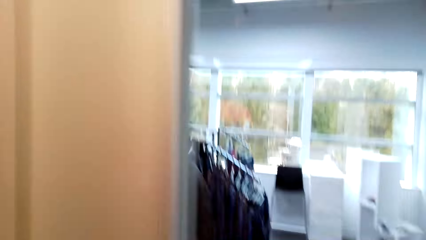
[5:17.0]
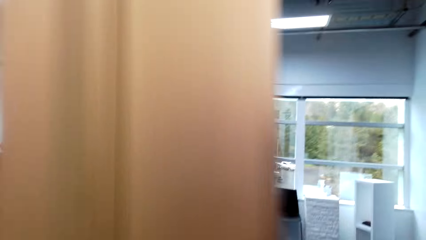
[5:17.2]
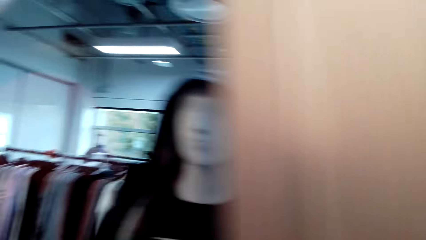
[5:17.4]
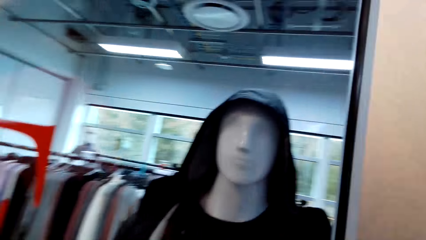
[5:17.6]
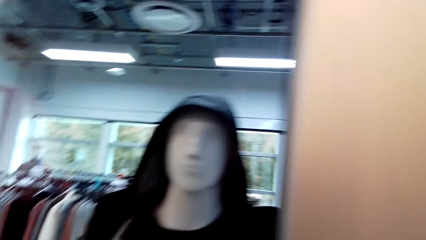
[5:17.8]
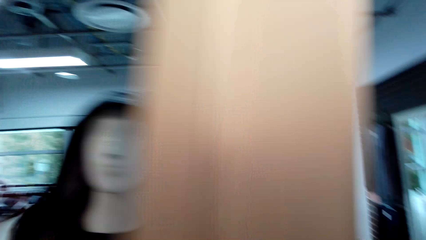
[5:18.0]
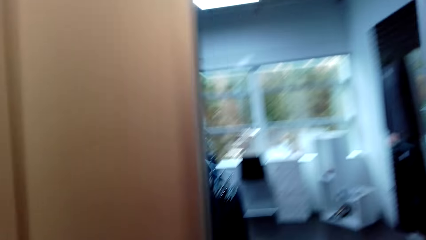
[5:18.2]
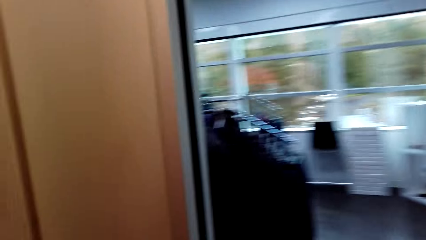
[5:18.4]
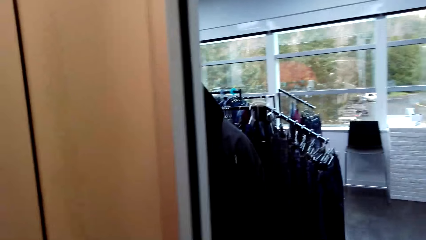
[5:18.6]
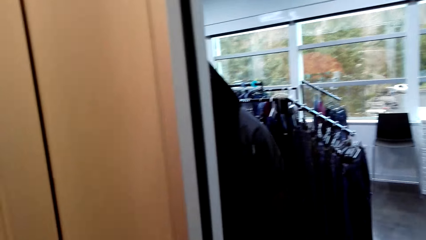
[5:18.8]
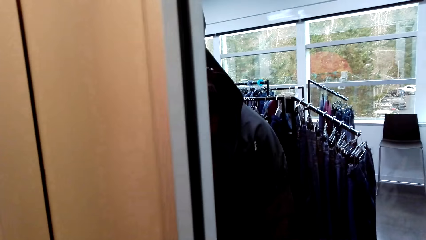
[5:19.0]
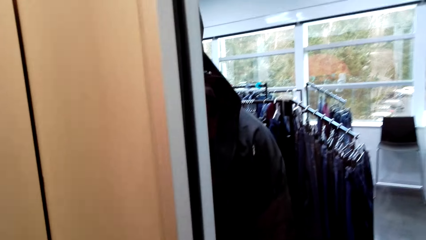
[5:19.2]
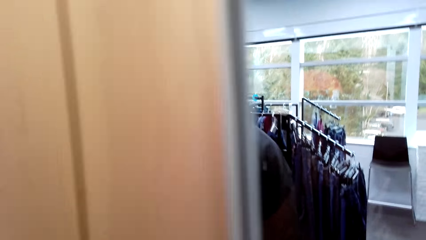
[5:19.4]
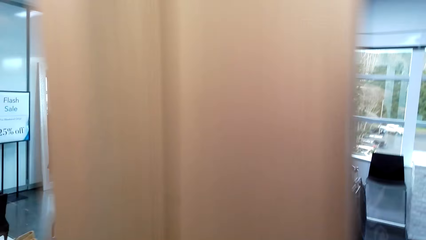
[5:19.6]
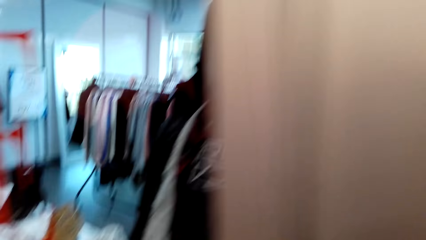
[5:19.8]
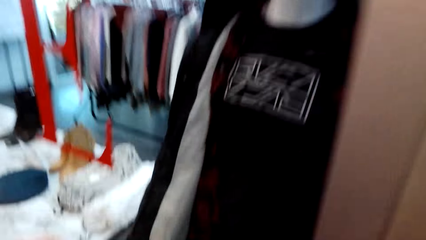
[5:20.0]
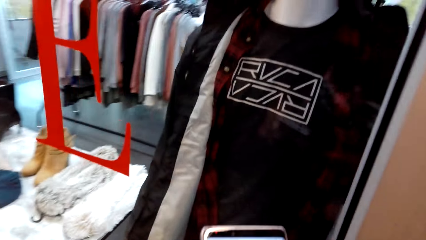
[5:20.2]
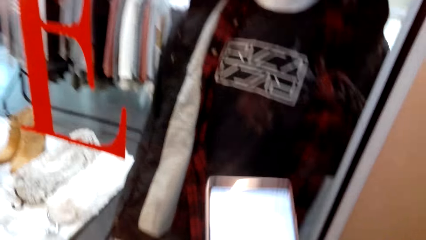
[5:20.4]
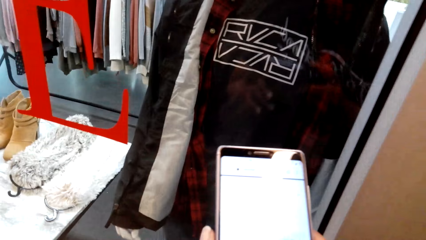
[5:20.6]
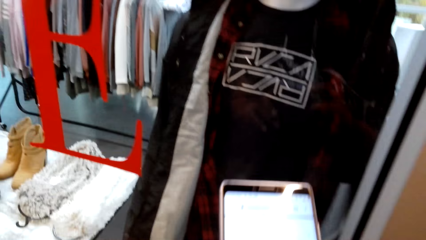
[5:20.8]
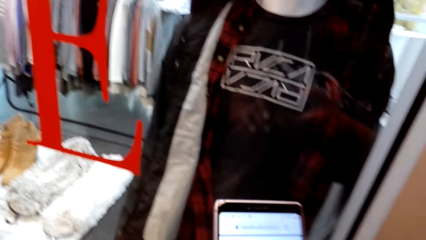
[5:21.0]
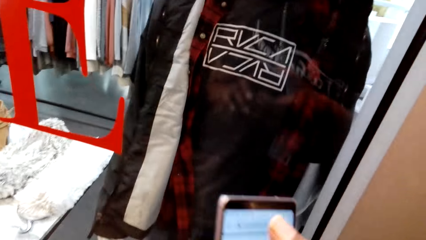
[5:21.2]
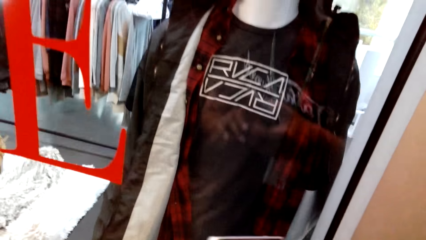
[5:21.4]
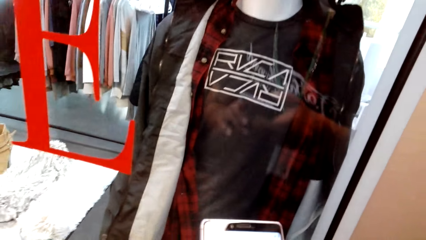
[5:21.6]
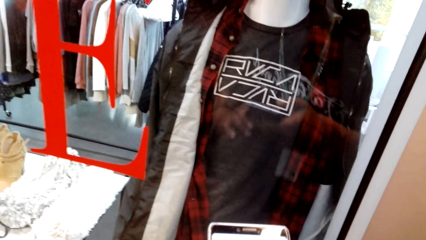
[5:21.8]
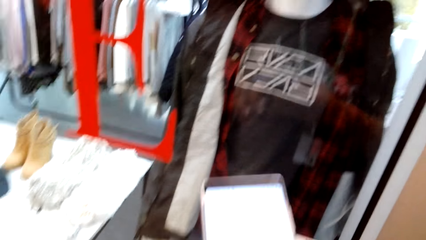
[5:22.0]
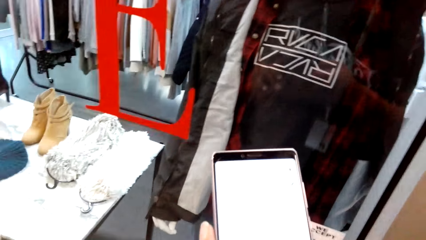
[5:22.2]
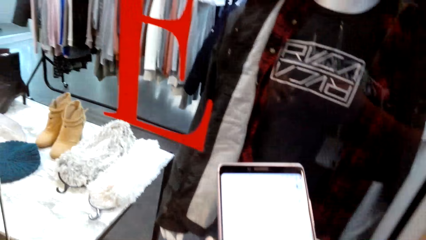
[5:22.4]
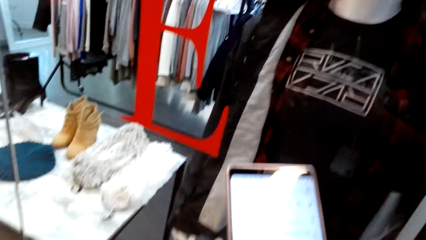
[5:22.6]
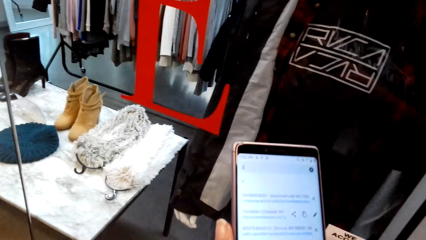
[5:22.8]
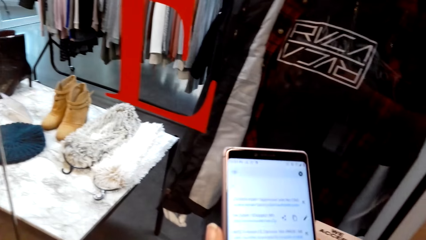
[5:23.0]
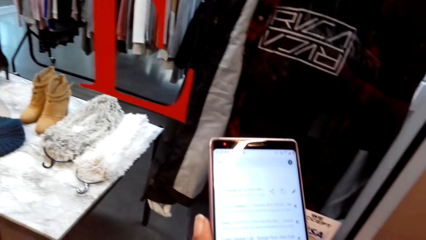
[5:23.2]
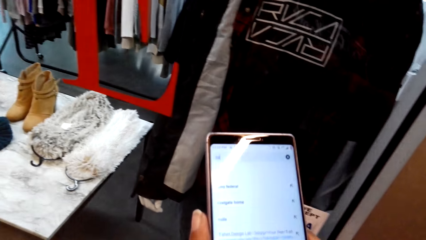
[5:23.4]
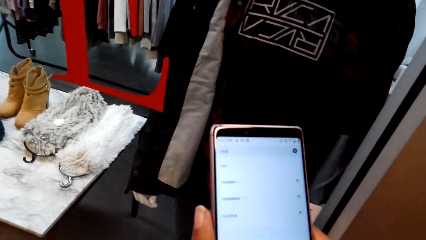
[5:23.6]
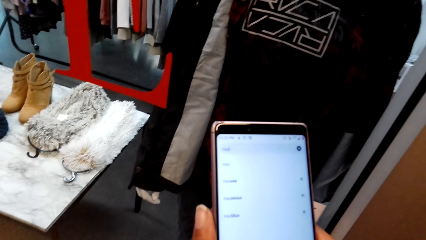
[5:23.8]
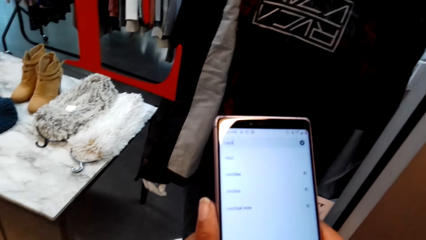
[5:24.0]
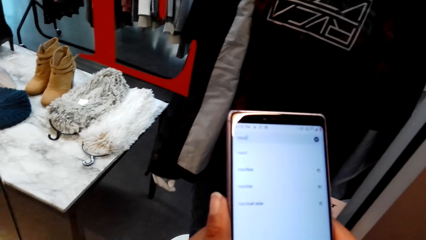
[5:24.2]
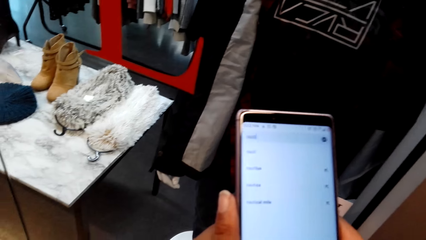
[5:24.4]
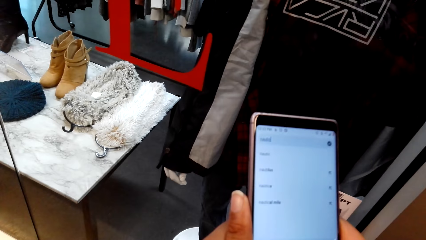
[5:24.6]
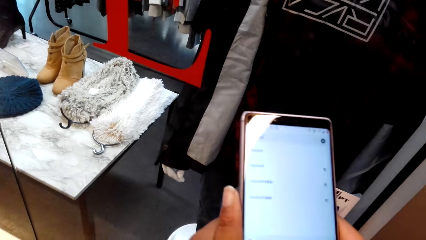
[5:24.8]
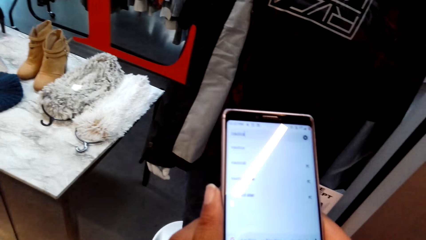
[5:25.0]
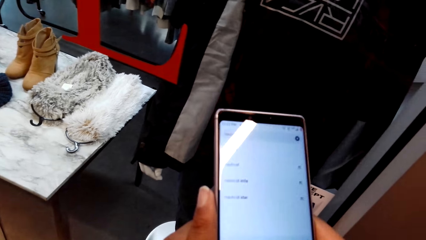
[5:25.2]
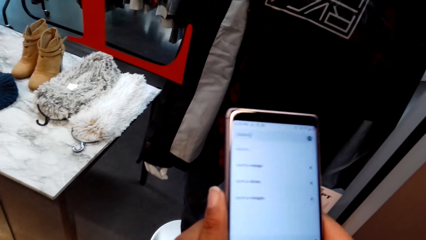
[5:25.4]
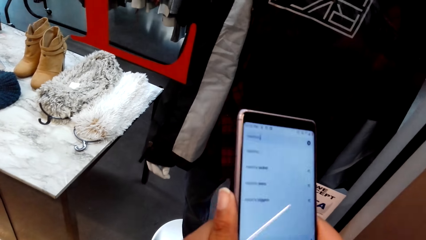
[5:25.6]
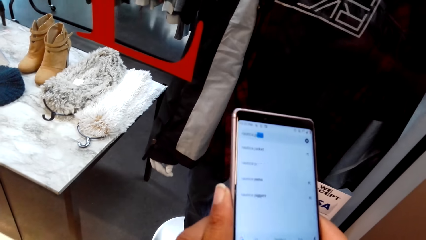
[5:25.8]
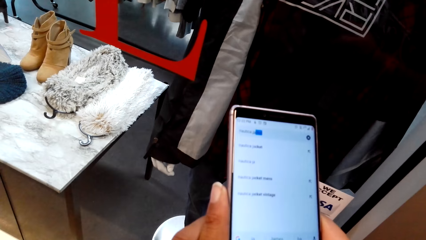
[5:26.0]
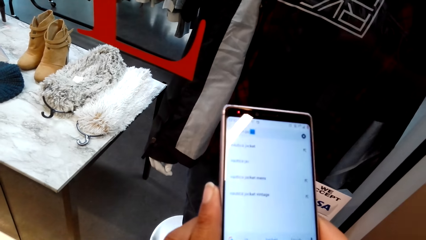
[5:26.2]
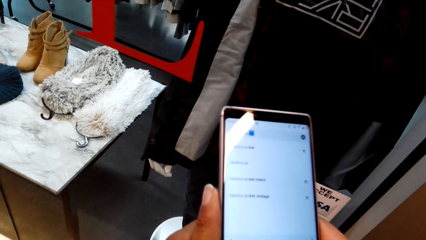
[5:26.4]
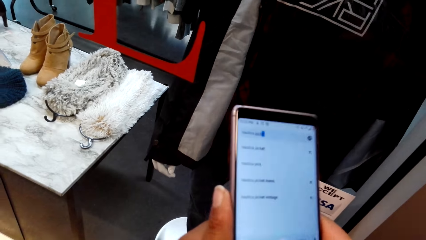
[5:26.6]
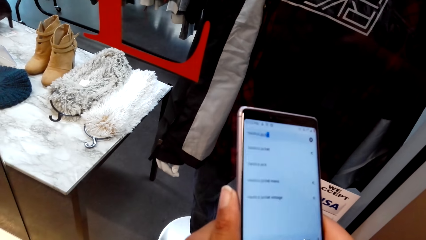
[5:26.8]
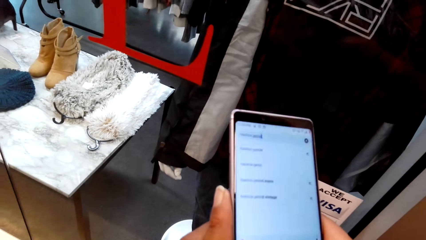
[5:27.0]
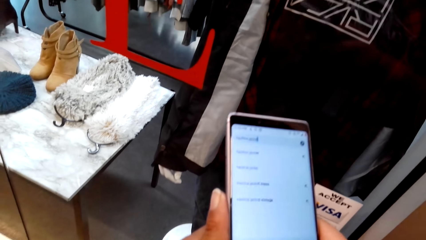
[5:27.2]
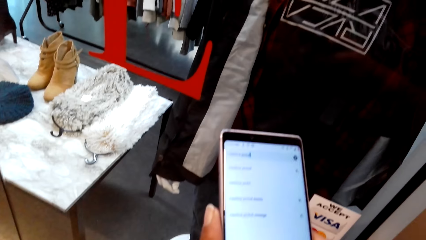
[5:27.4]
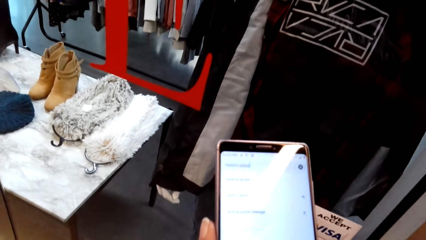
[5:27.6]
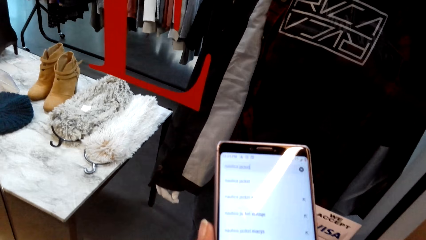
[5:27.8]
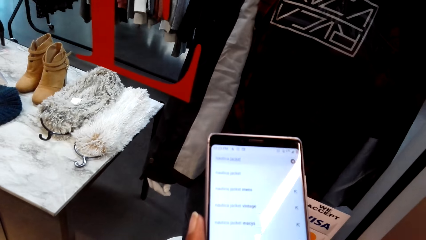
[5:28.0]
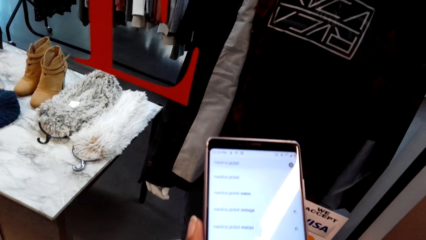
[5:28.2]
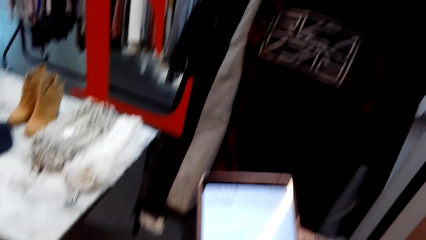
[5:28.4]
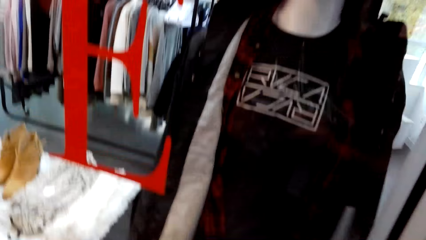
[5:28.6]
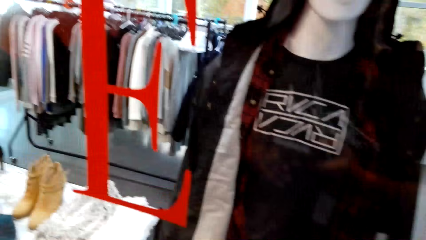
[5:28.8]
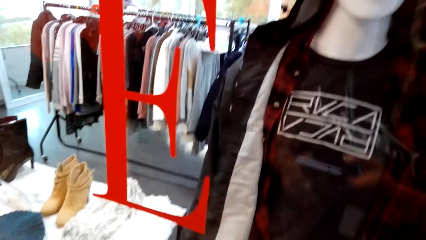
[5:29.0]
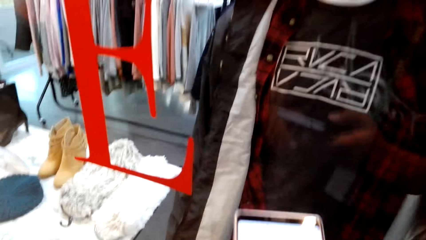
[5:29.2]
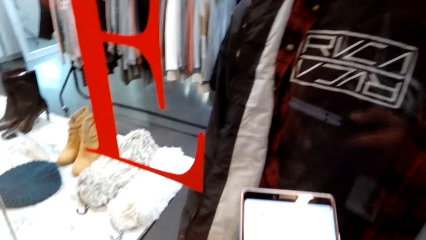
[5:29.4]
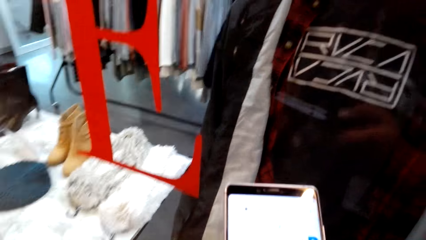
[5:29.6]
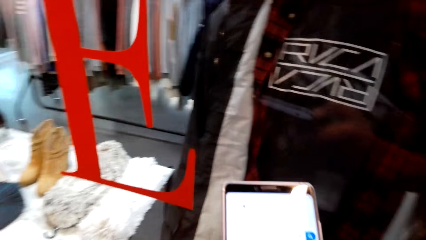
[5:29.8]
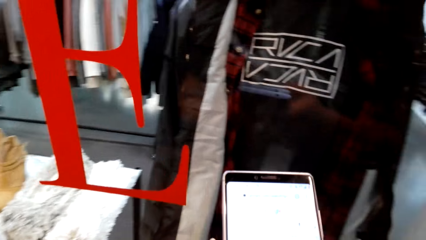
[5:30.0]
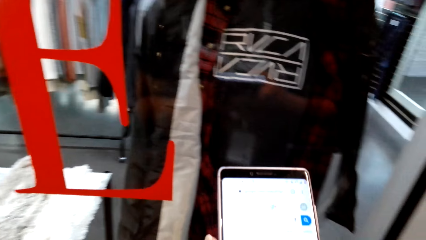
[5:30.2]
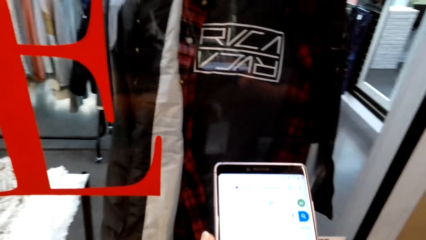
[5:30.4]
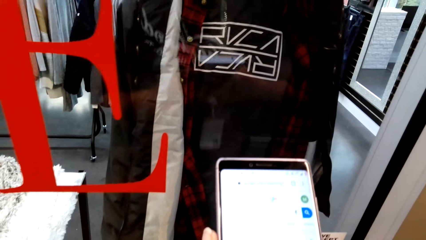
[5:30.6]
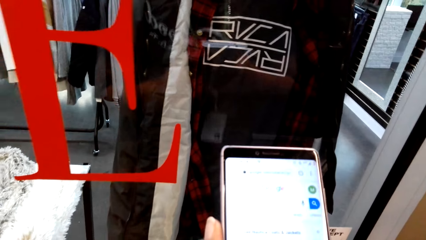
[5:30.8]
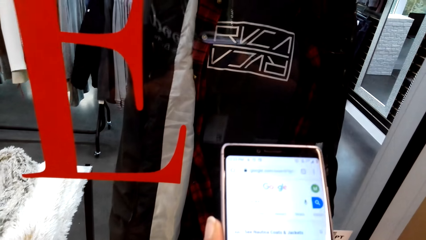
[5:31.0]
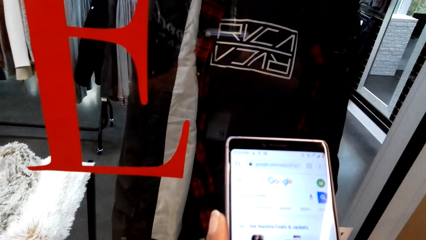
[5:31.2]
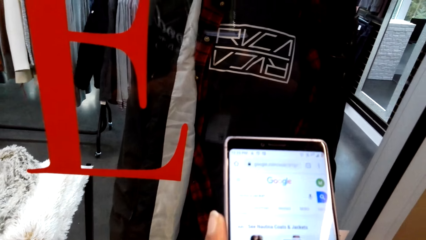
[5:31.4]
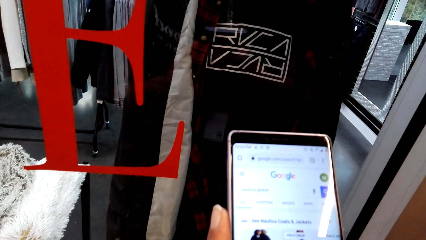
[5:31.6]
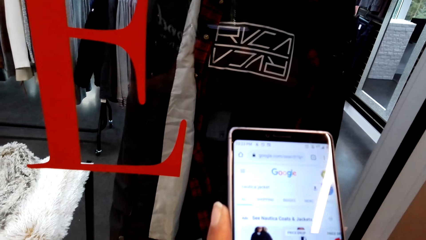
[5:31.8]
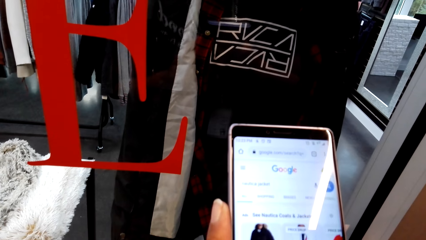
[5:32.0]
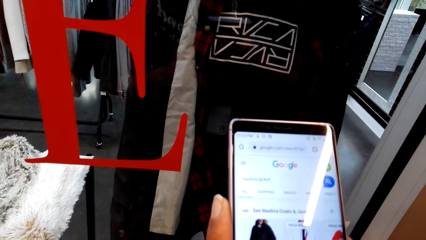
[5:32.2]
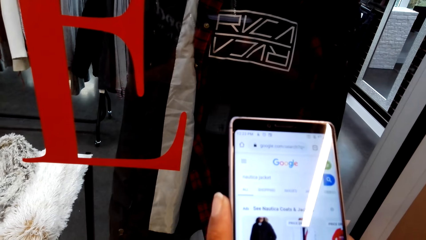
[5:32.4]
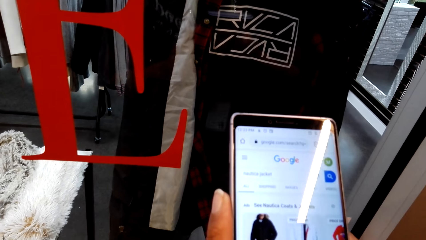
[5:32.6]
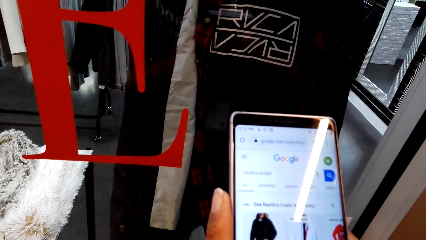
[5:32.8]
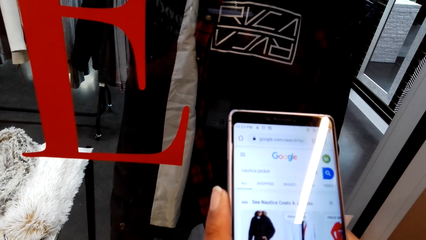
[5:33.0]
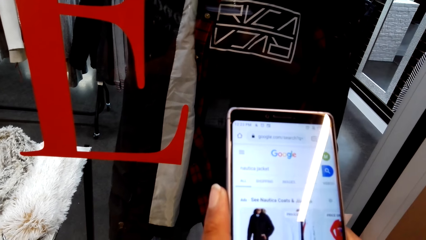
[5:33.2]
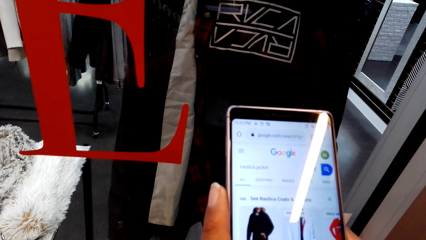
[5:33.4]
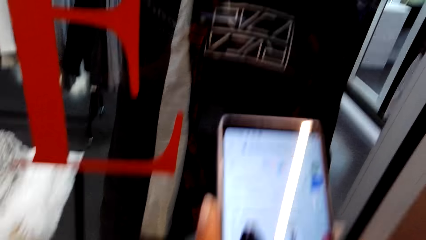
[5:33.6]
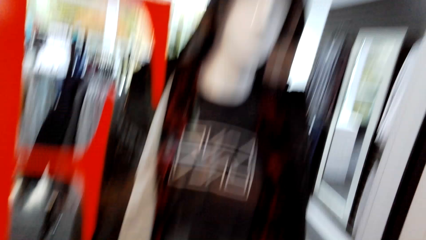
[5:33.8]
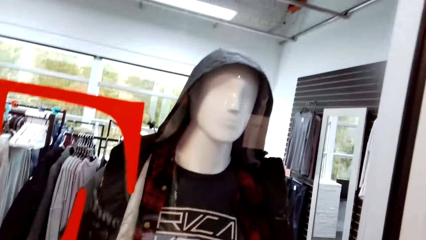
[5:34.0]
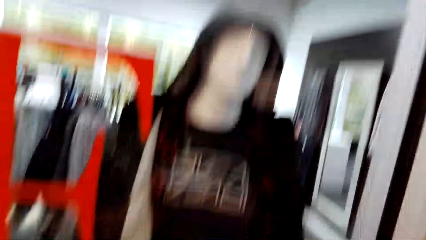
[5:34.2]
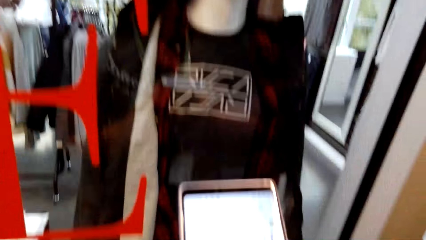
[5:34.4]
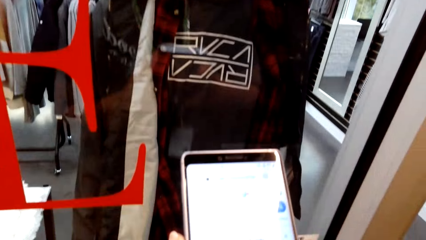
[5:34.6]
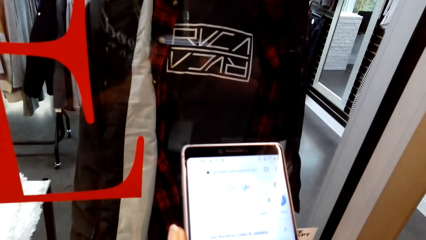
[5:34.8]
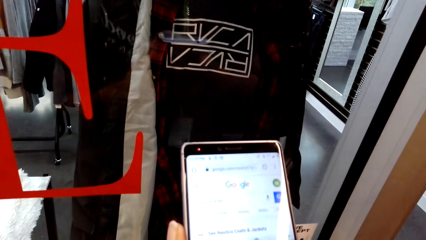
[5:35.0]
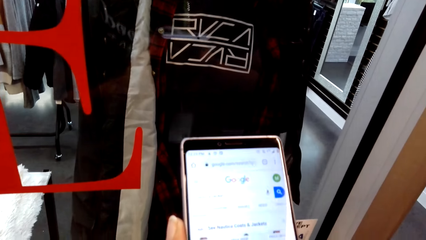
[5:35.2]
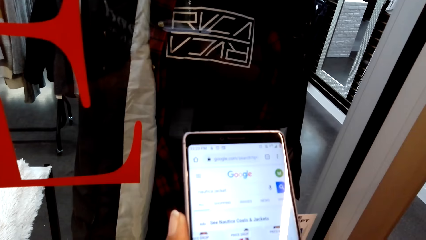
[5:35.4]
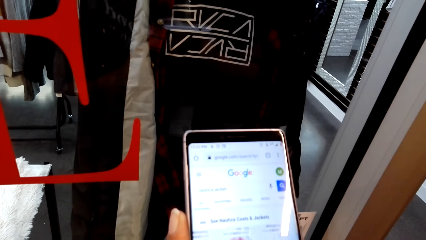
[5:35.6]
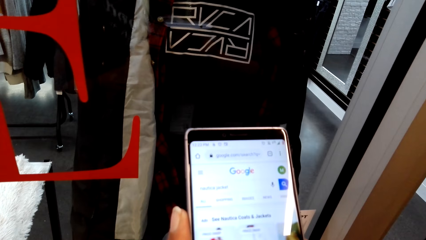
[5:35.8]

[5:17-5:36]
The camera wearer looks around. They operate the phone. They stare at the phone. They scroll the phone. They stare at the phone. They scroll the phone. They stare at the phone. They look around. They operate the phone.
